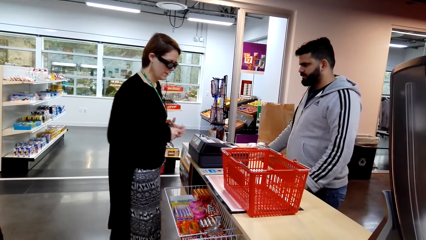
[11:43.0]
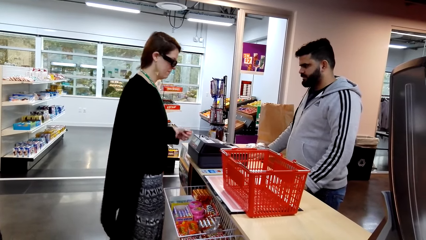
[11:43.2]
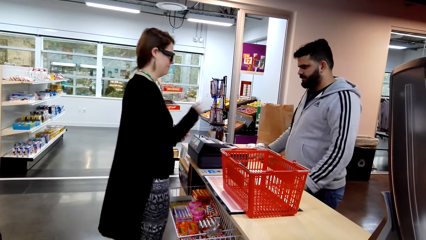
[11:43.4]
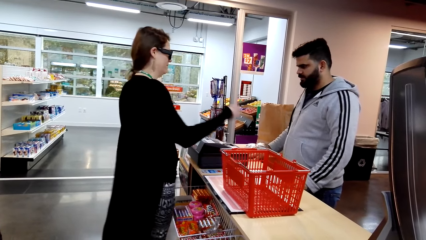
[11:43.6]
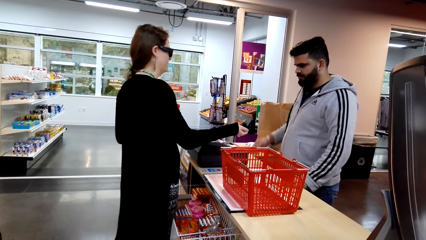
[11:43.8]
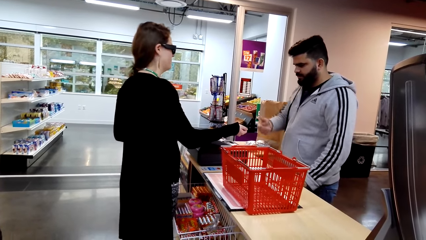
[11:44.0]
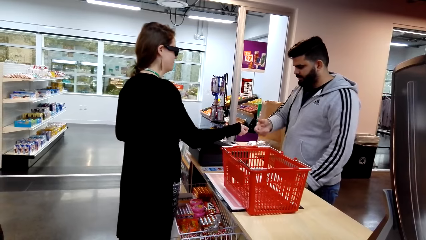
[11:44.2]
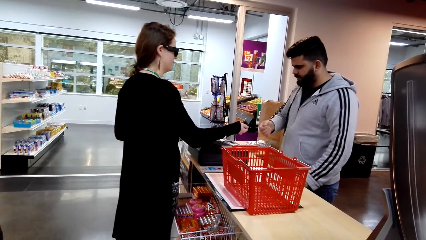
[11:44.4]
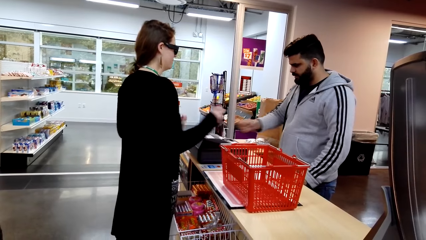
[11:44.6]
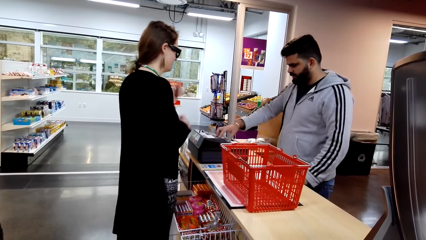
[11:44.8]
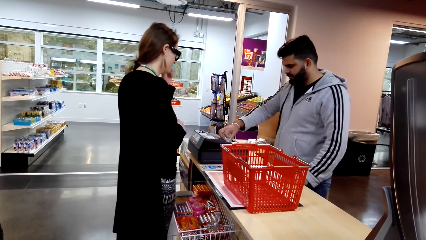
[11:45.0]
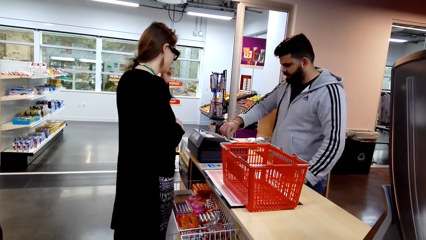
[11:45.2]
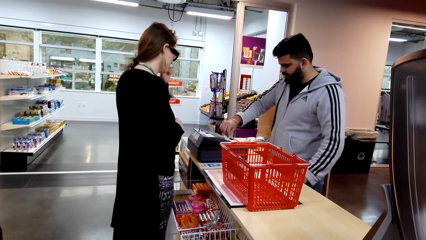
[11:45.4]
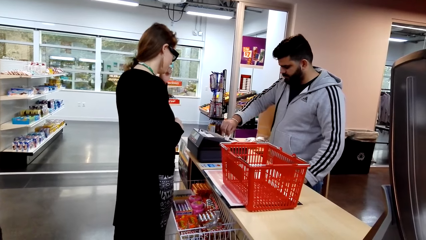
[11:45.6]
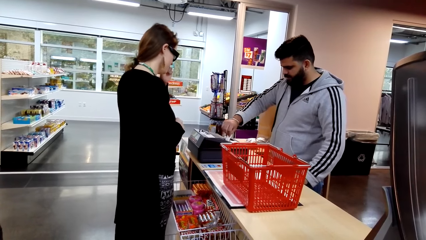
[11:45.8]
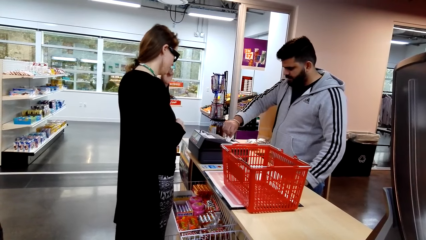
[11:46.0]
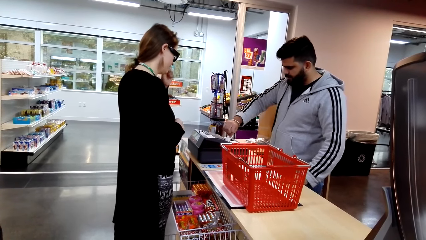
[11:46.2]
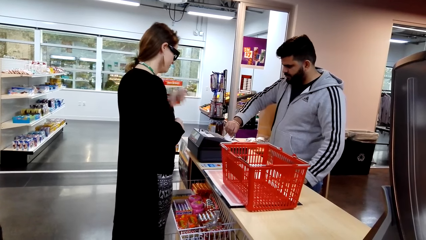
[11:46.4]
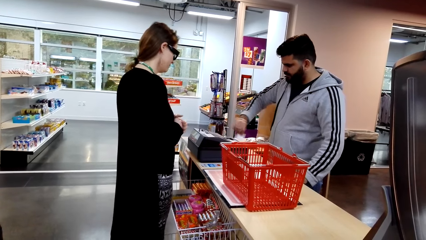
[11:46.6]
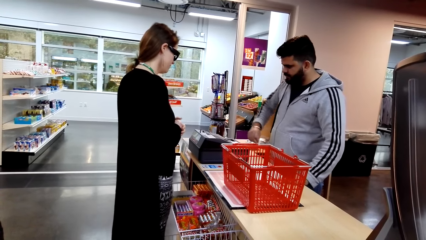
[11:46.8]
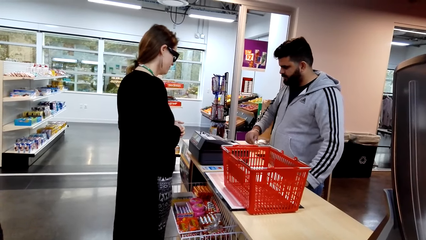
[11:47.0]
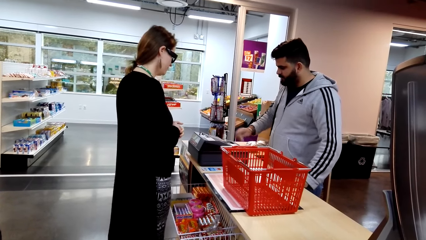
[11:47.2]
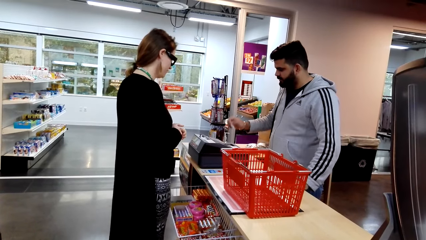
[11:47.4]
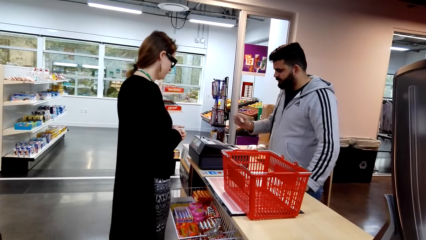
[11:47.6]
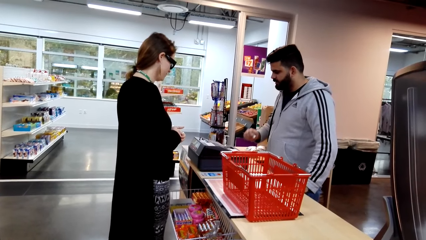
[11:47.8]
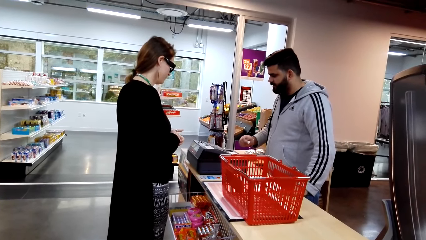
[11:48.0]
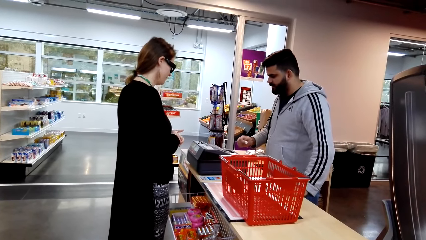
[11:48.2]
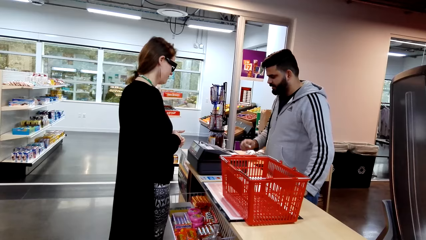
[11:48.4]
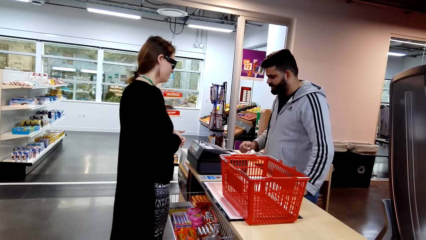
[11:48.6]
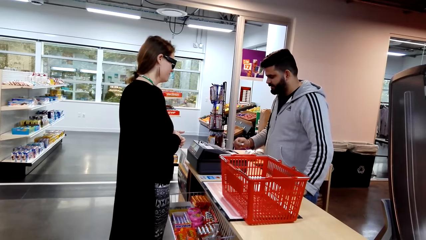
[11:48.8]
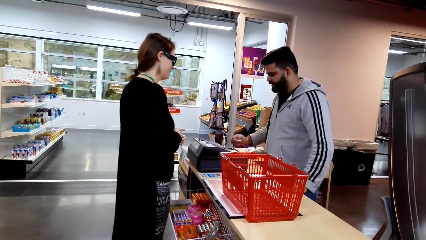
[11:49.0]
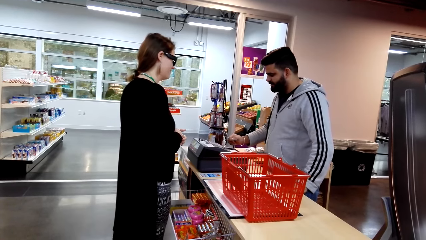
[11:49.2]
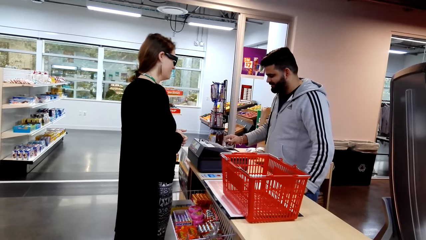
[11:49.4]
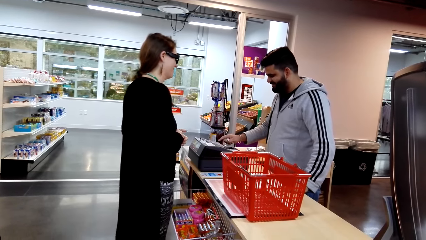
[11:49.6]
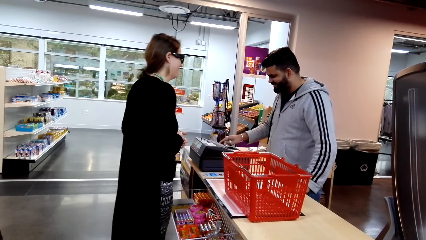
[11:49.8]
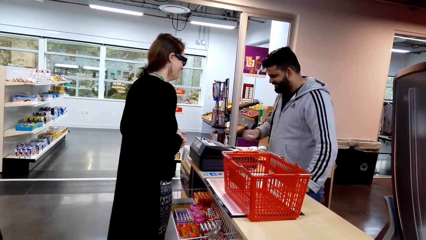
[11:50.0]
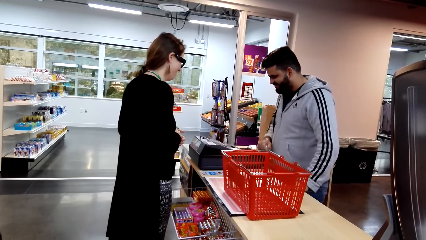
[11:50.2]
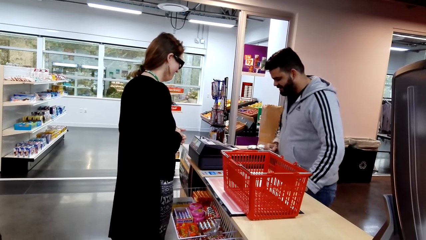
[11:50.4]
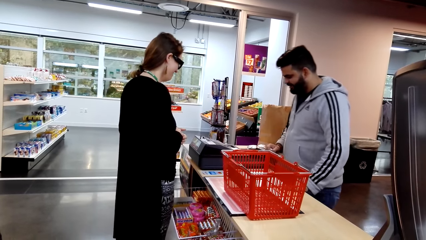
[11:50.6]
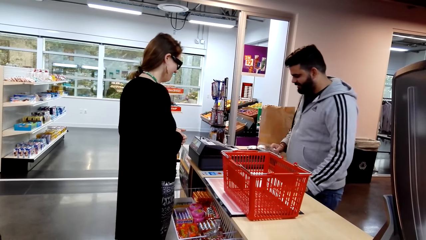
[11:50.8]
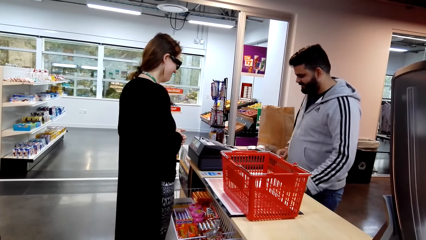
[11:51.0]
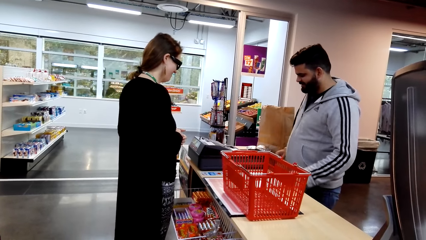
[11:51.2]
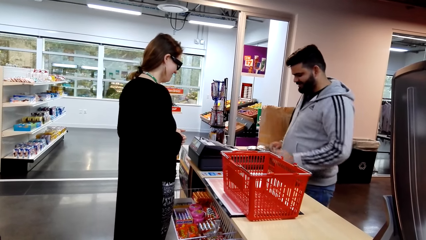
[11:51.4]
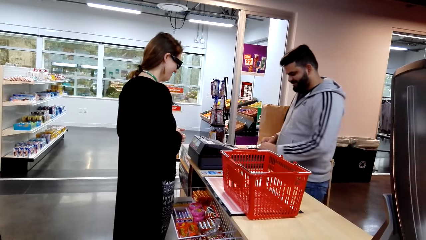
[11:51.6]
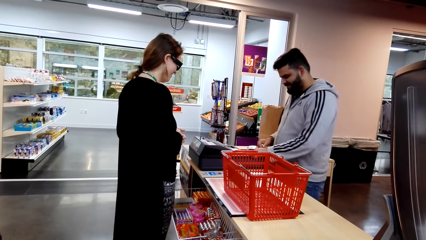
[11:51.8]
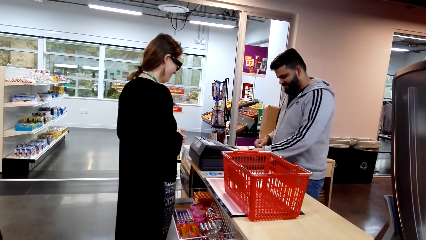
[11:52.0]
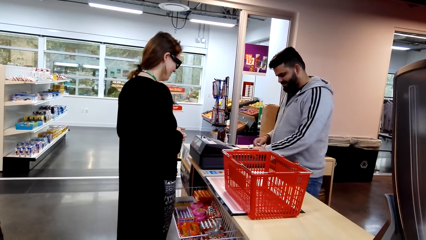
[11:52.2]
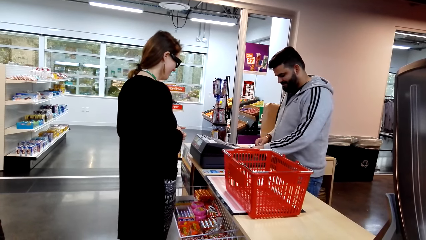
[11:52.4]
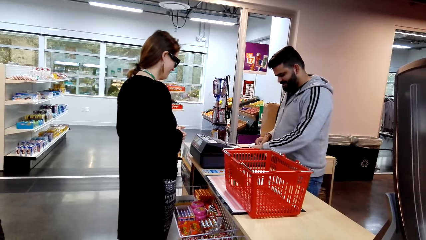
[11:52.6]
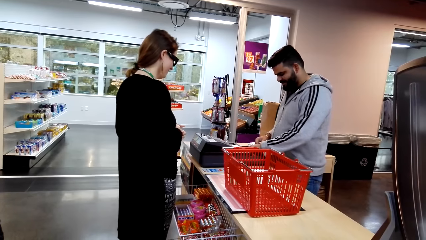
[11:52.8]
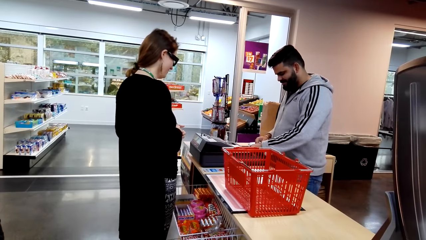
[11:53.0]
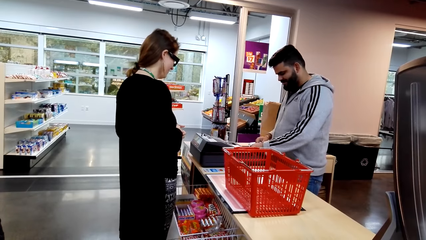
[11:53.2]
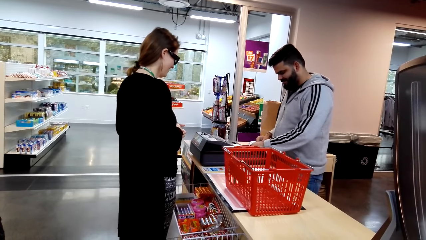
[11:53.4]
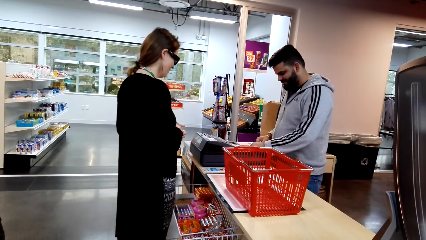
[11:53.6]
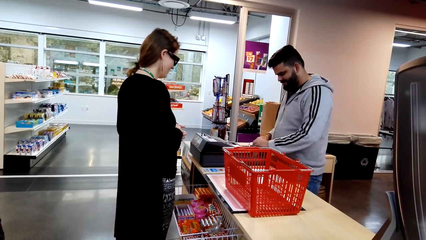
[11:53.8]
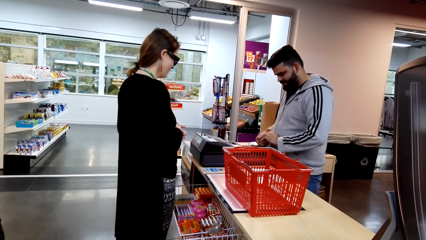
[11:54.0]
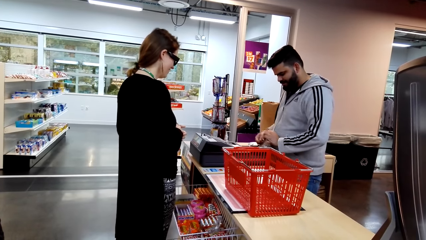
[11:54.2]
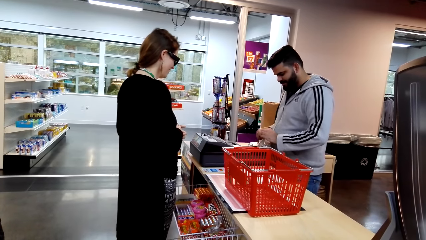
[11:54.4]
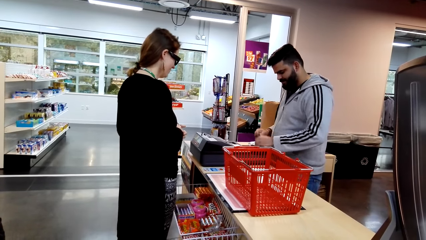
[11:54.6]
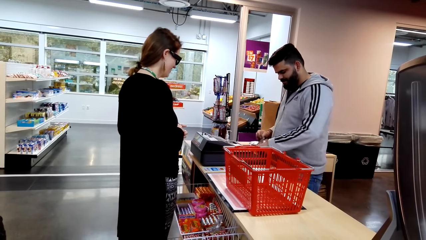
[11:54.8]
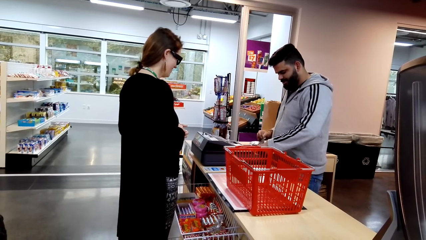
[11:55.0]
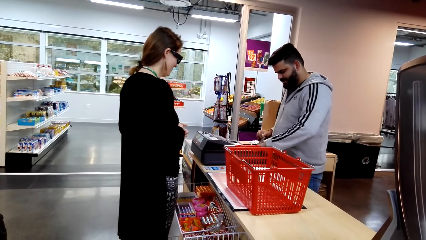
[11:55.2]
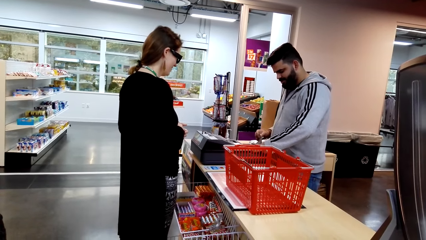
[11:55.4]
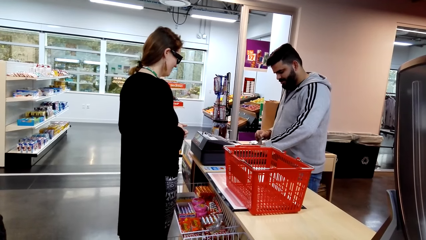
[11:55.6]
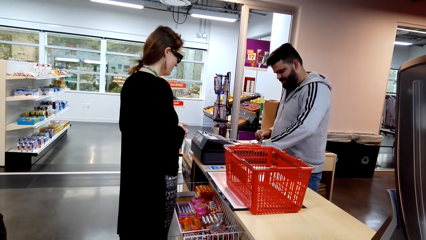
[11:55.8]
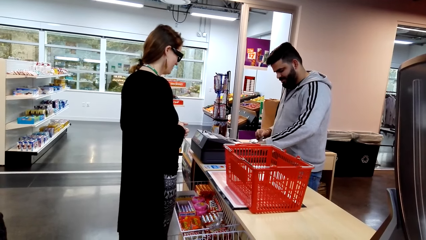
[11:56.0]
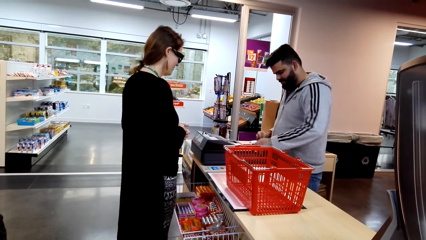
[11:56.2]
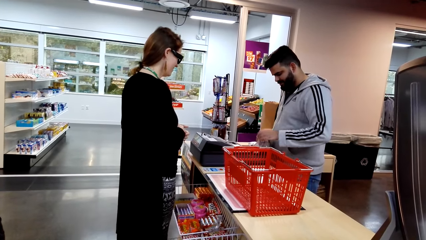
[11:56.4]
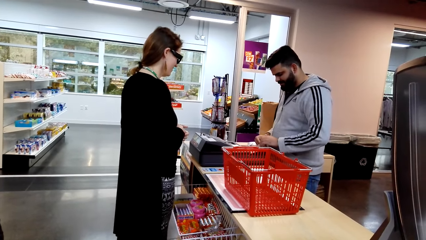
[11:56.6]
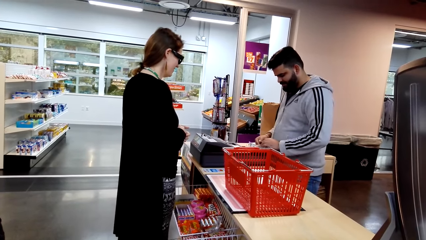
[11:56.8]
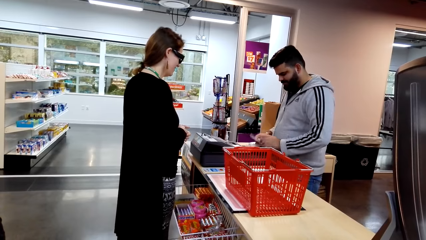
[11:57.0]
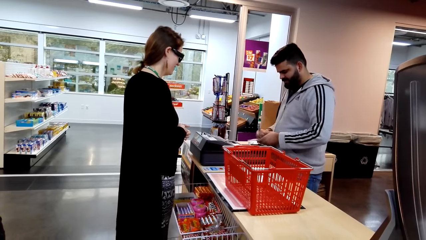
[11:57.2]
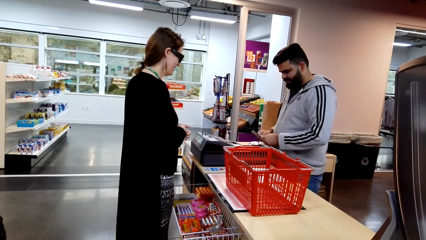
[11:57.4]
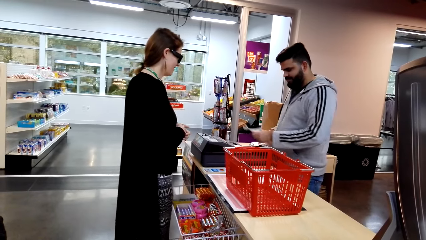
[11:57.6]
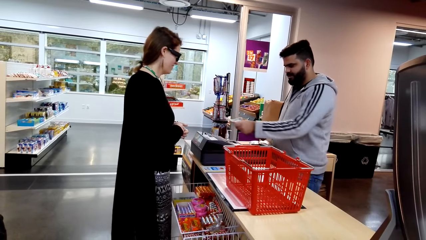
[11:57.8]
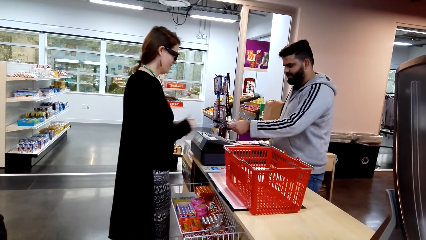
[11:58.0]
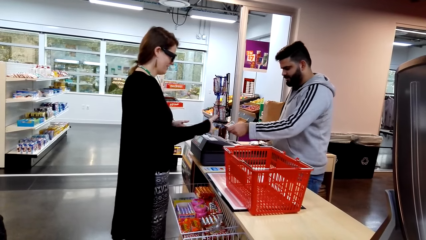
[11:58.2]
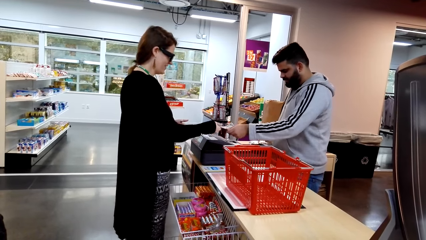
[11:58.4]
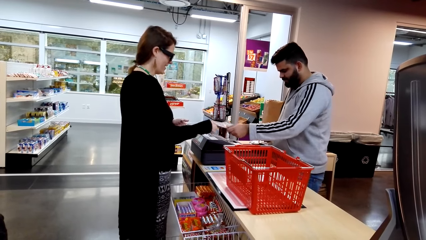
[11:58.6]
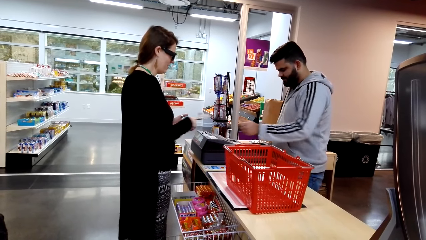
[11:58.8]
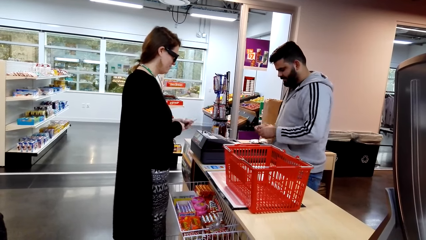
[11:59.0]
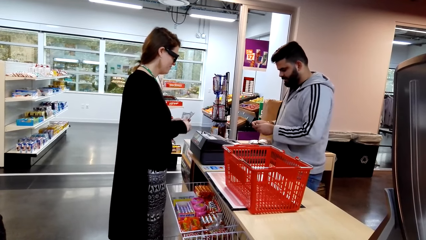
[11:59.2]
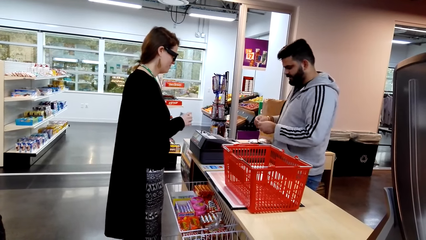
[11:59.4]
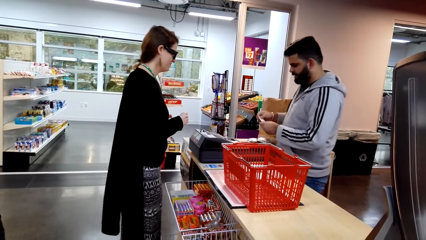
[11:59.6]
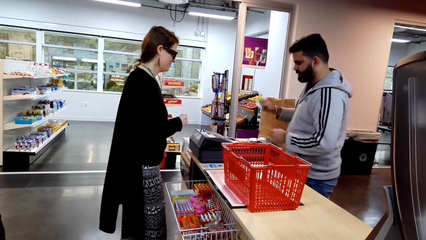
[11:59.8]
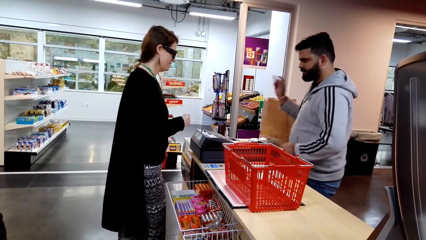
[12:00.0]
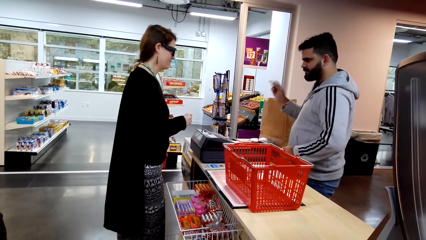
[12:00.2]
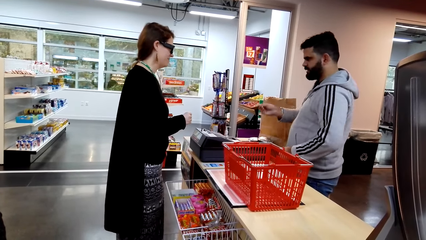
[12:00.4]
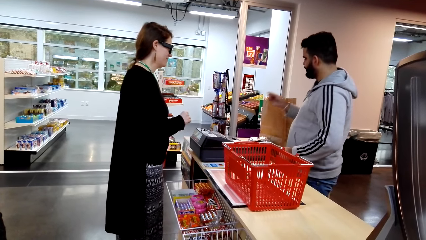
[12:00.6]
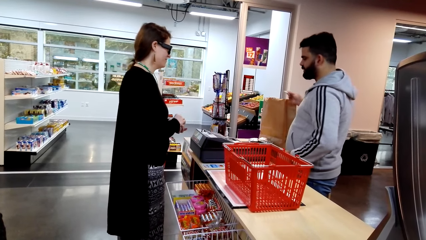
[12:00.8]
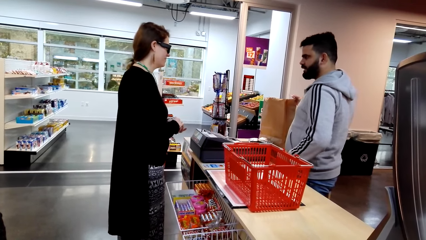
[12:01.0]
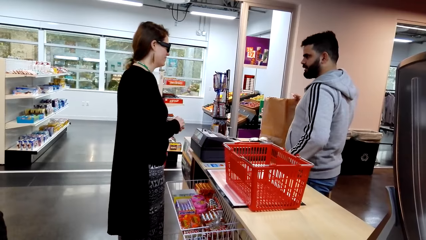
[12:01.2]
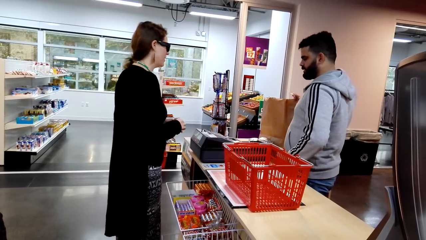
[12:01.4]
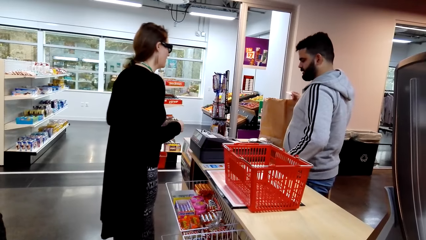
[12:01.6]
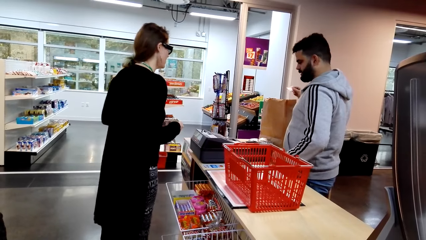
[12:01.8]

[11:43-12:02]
The woman picks up money. The woman hands the cashier a card. The cashier receives money from the woman. The cashier cuts a receipt. The cashier converses with the woman. The cashier looks around a supermarket. The woman replies to the cashier. The cashier operates the swipe card machine and types on the calculator. The cashier picks up cash from a drawer. The cashier hands the woman the cash. The cashier holds something.
